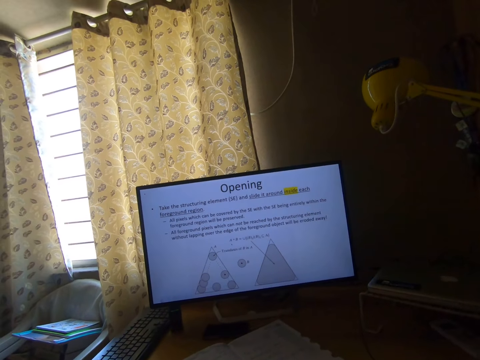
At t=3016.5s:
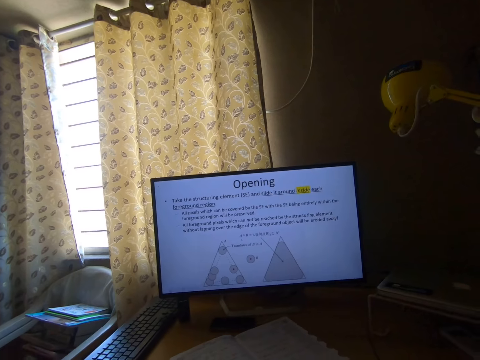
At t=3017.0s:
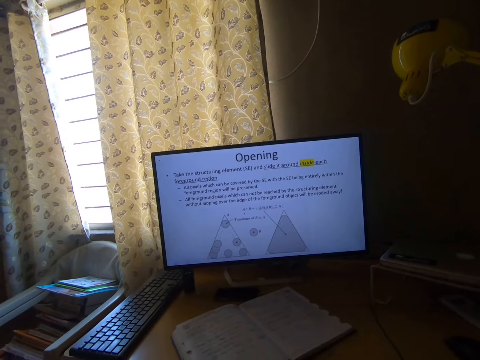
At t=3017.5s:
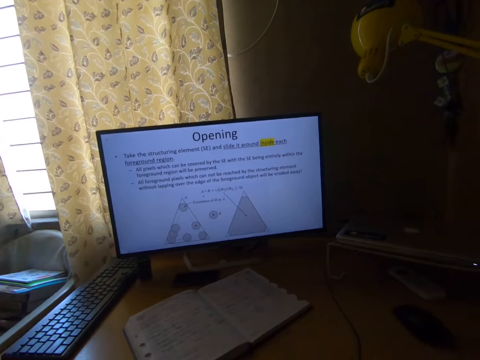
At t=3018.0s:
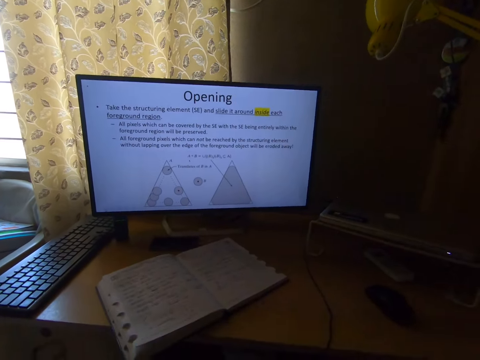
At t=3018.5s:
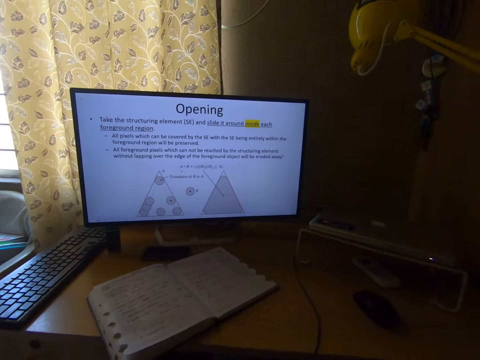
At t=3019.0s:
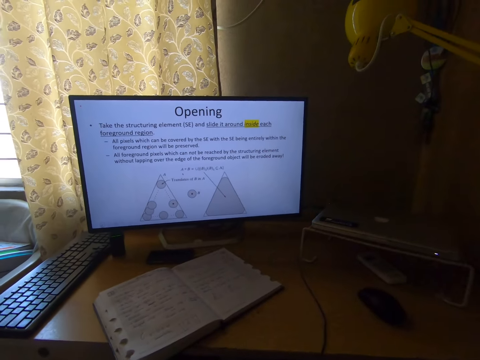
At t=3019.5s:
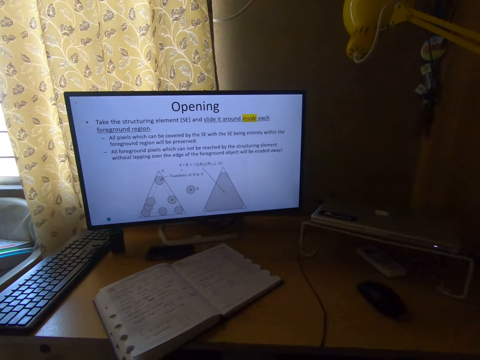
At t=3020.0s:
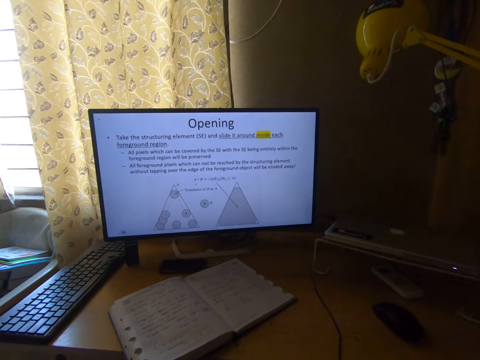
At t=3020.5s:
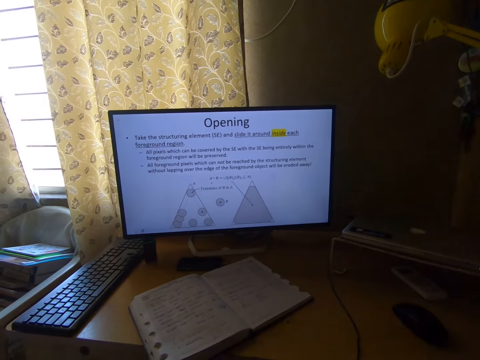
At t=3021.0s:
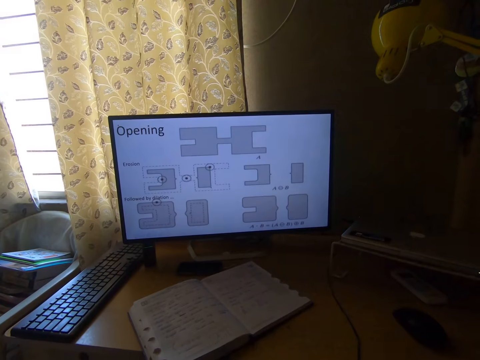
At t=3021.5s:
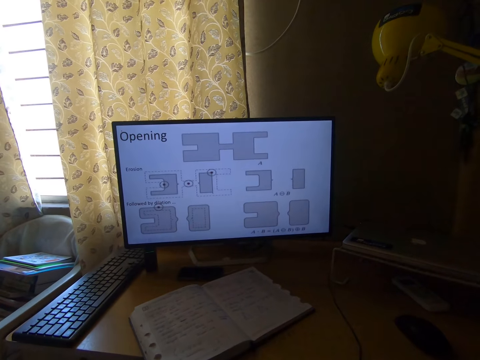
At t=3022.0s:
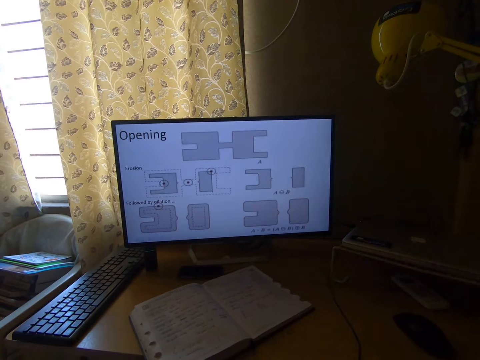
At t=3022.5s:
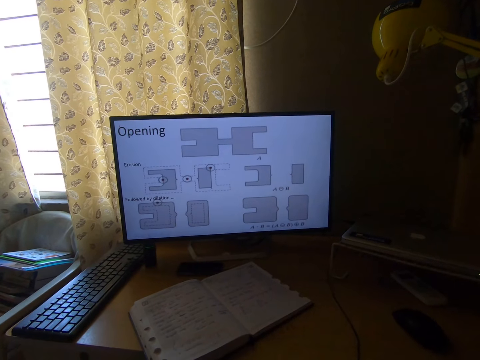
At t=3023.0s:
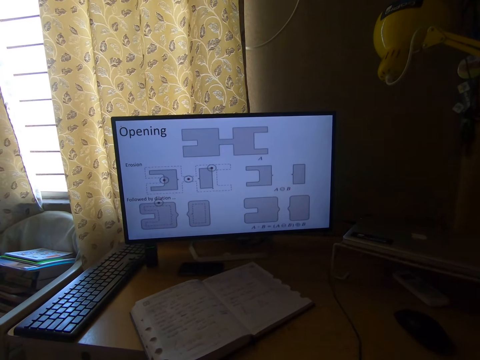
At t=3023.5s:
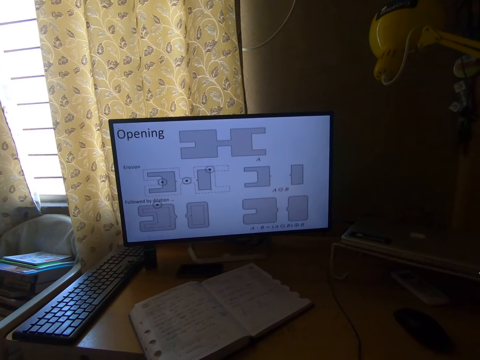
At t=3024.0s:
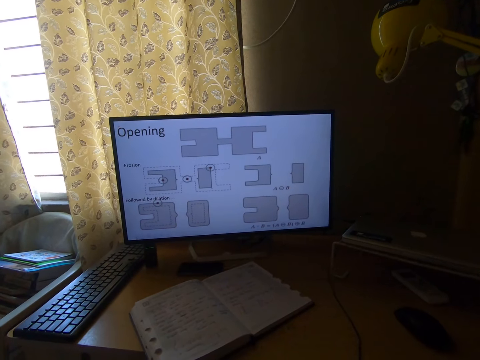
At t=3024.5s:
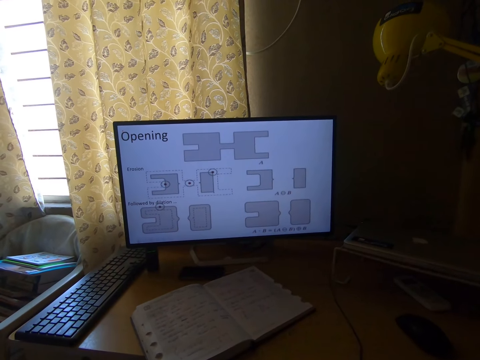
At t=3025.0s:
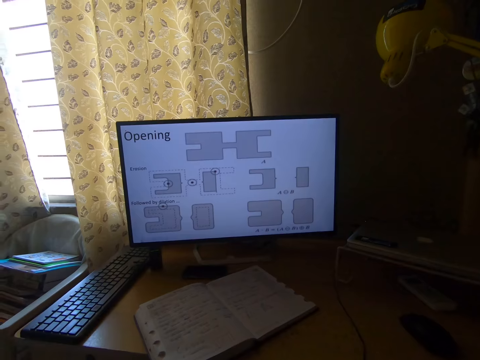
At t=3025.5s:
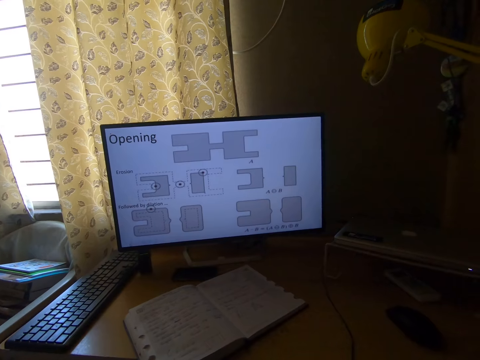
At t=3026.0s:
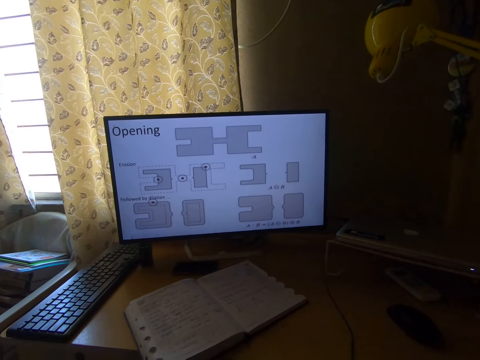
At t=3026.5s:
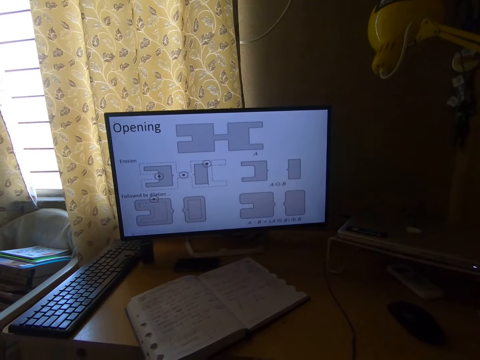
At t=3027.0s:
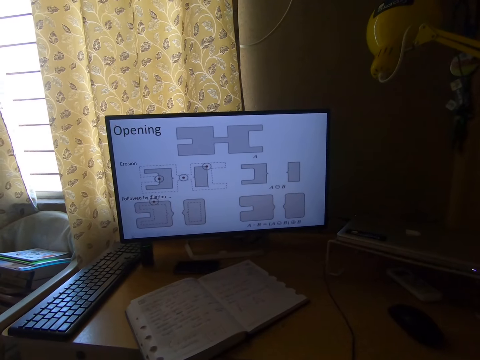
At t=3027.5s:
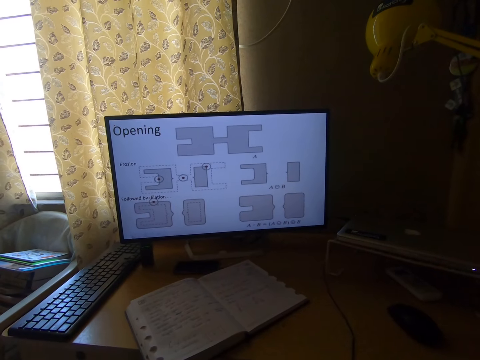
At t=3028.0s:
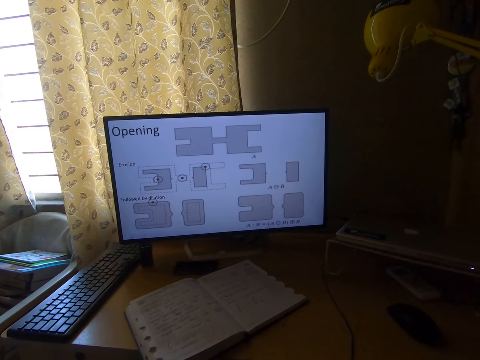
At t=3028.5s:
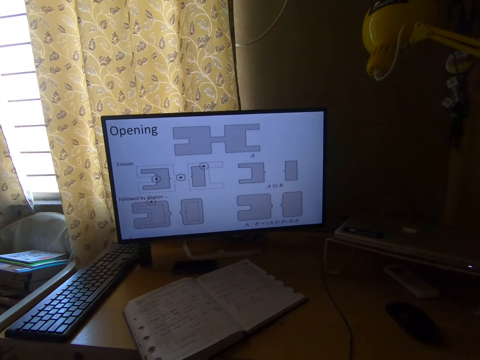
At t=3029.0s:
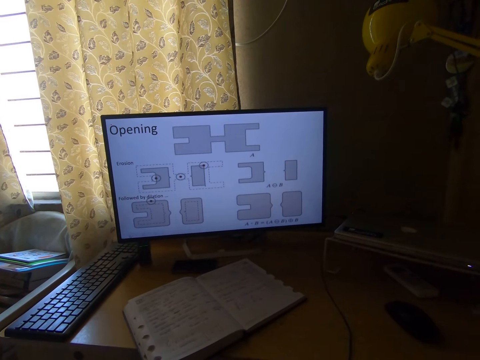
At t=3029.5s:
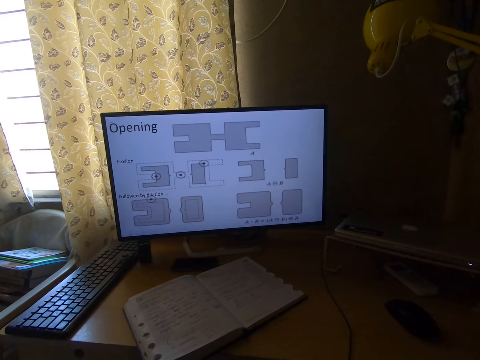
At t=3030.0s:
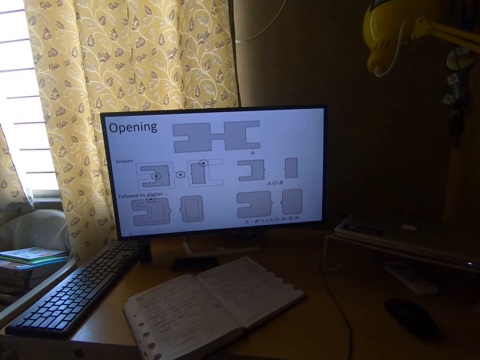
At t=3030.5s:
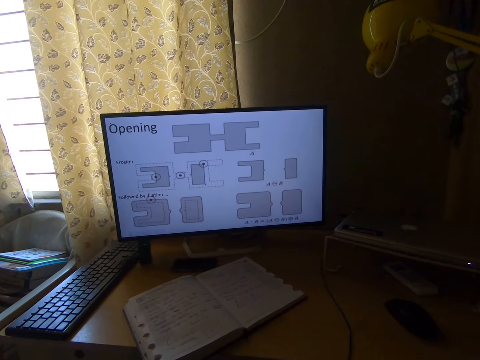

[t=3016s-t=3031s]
The camera wearer swings a hand. They stare at the monitor.

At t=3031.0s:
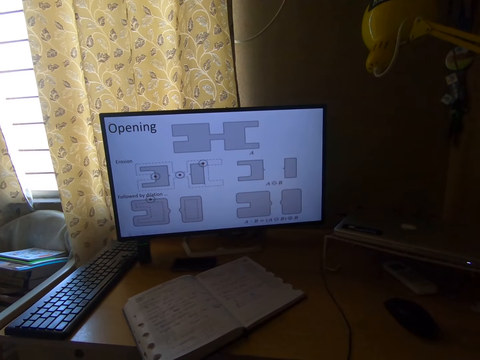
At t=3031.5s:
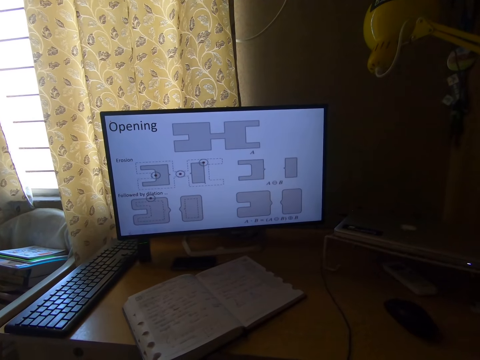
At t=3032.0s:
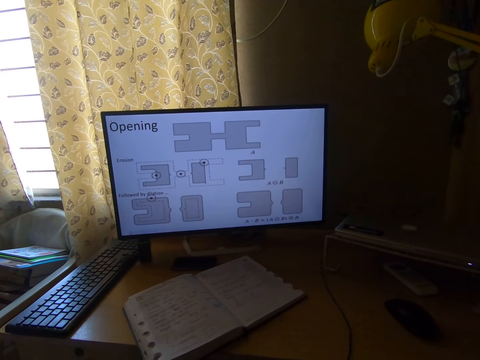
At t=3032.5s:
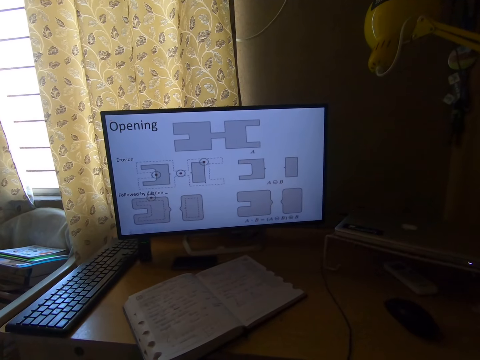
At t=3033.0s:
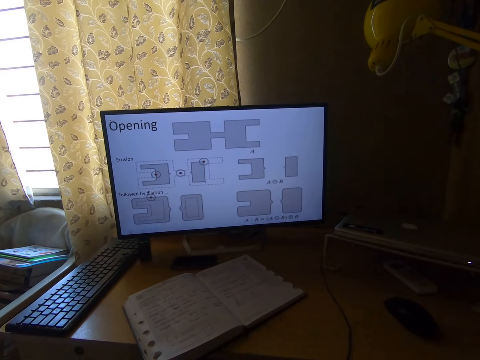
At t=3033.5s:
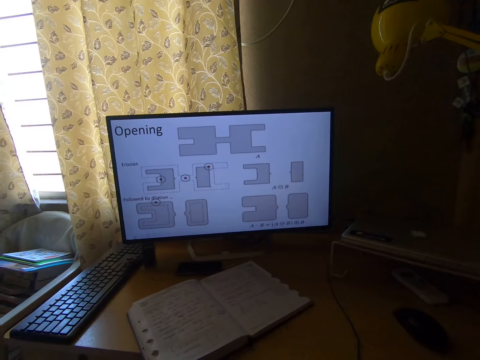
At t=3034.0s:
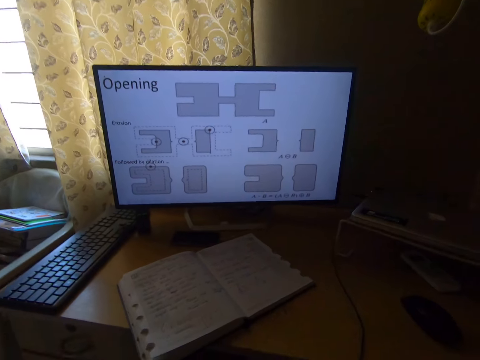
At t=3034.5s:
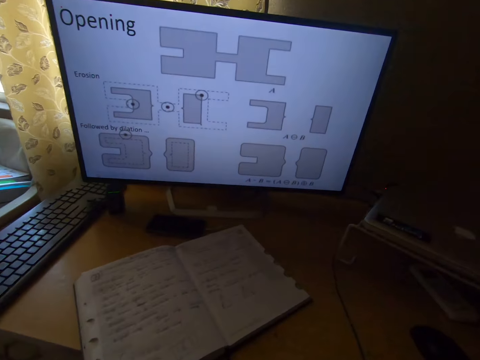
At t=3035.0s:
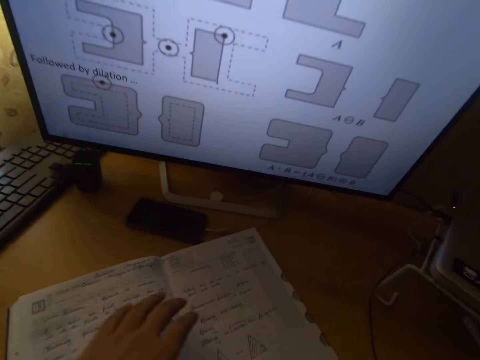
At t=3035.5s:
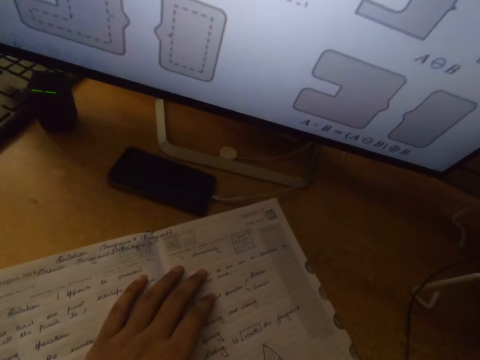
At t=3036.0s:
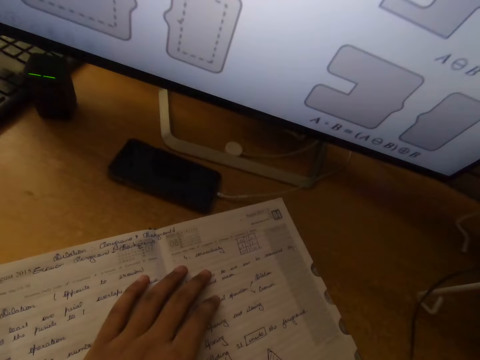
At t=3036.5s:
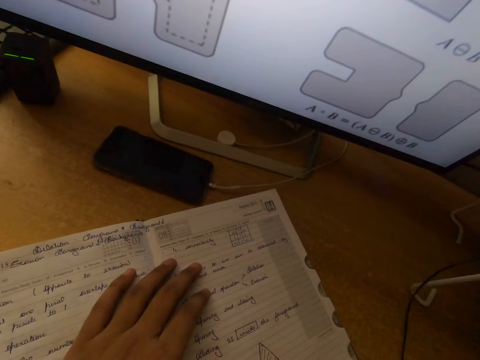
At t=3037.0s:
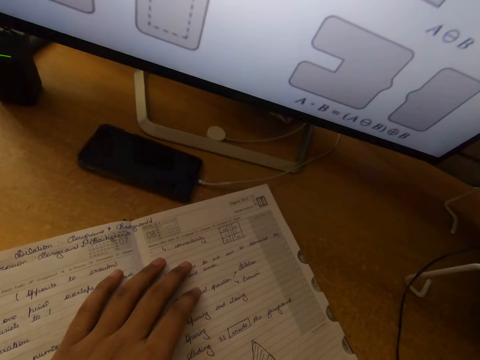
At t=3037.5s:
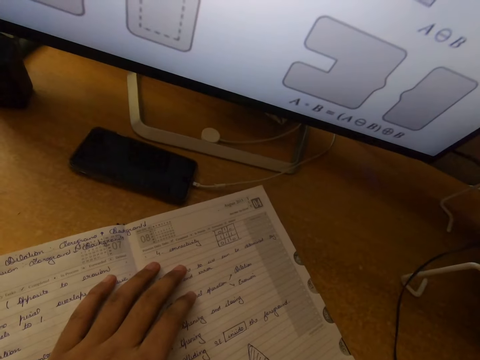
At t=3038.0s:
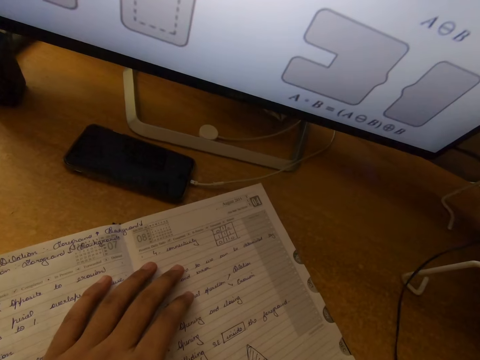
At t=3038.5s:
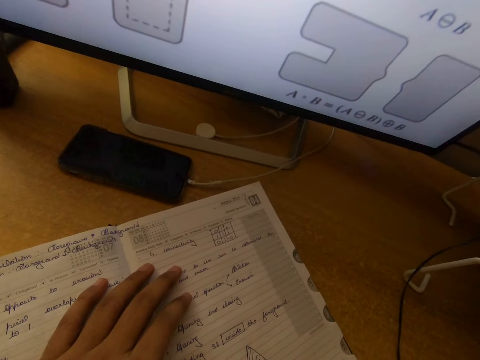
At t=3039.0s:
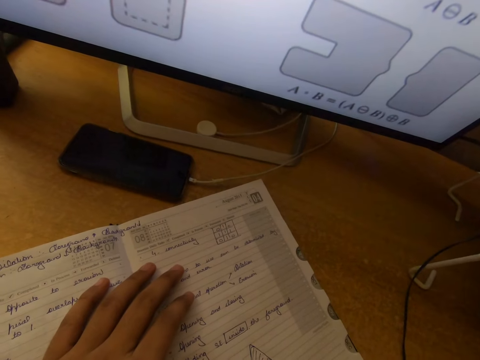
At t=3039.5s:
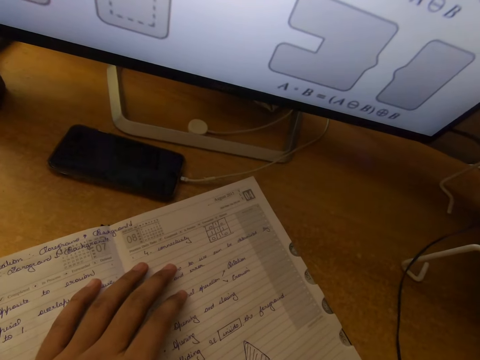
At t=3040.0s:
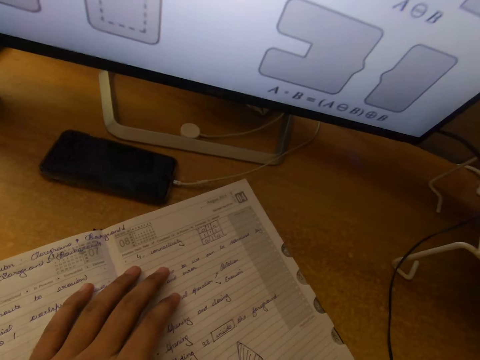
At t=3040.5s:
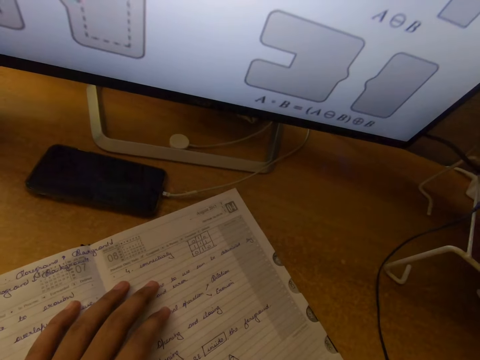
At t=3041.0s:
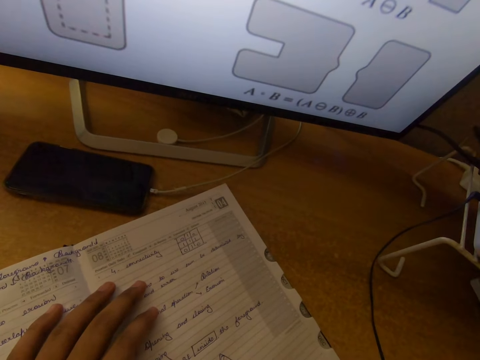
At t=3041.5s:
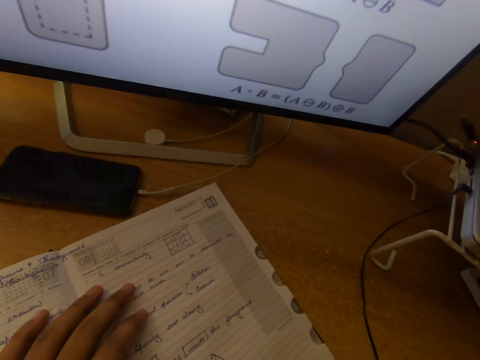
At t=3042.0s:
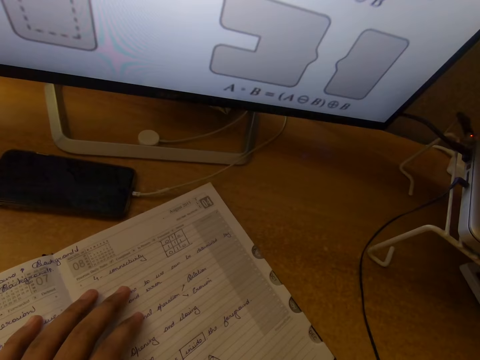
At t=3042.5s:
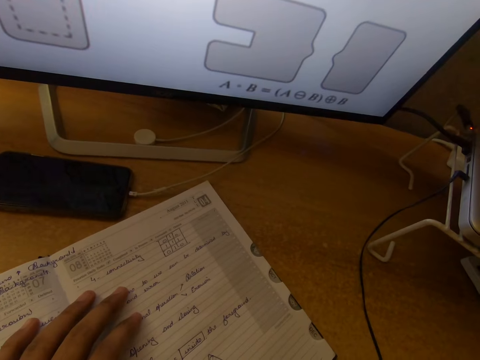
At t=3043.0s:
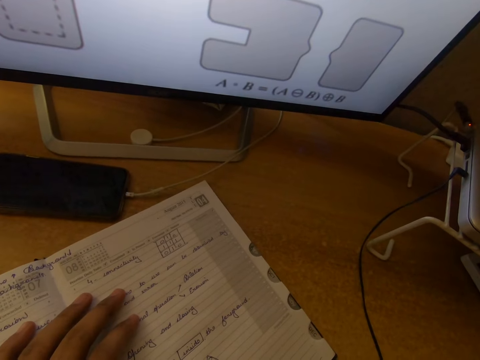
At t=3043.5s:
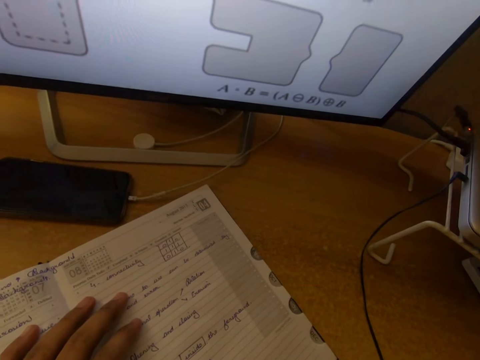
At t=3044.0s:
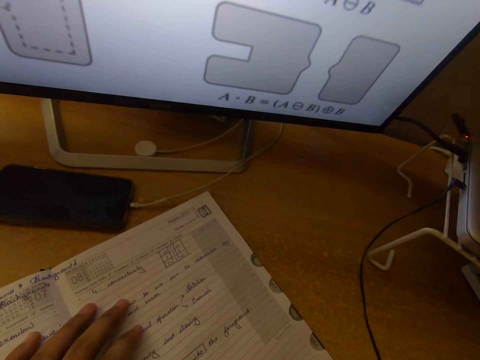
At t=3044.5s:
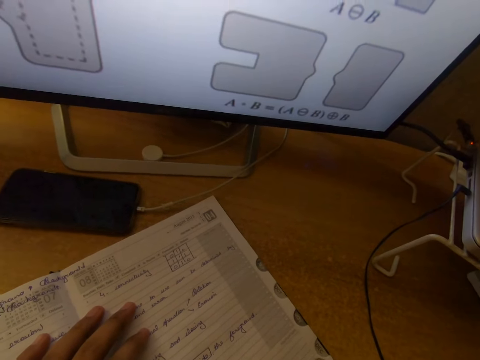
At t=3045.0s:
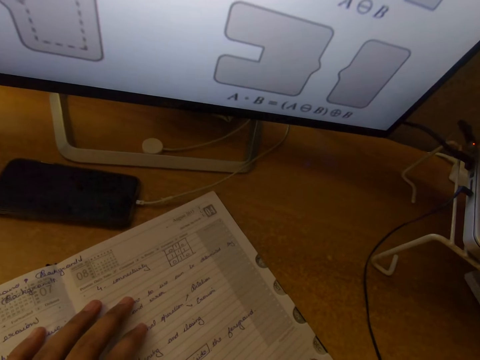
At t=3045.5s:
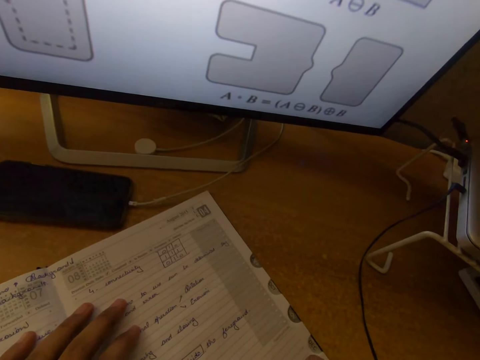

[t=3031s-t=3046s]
The camera wearer moves the head forward. He swings the left arm. He places his left hand on the notebook. He stares at the book. He writes on the notebook with the pen.
